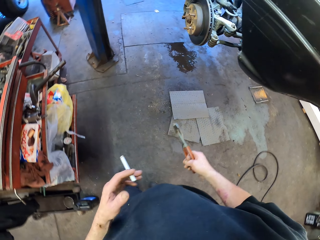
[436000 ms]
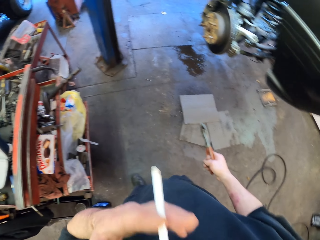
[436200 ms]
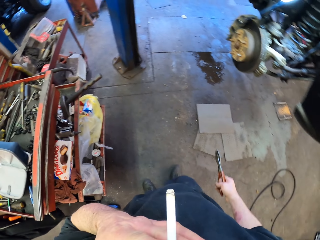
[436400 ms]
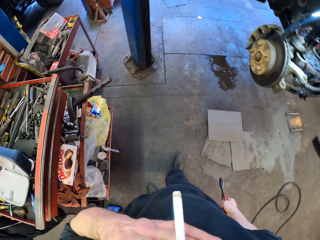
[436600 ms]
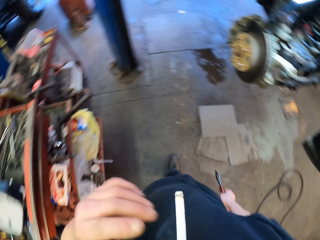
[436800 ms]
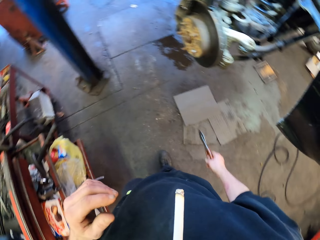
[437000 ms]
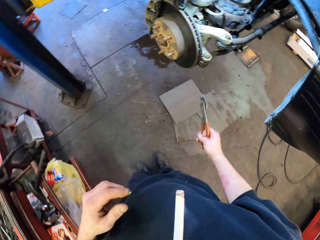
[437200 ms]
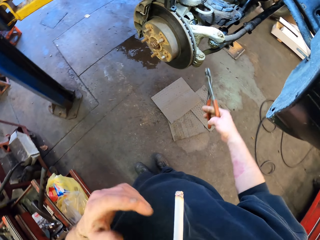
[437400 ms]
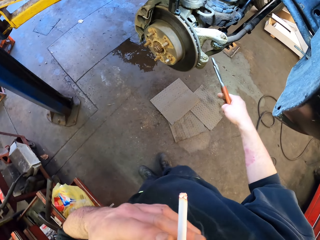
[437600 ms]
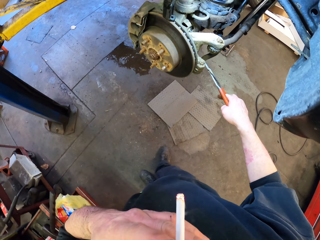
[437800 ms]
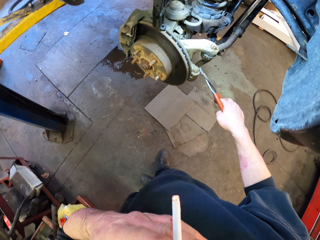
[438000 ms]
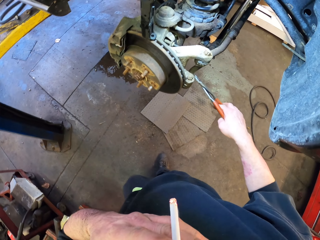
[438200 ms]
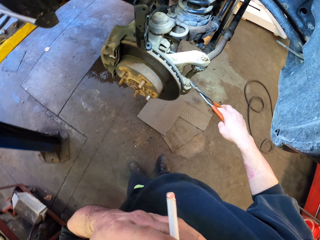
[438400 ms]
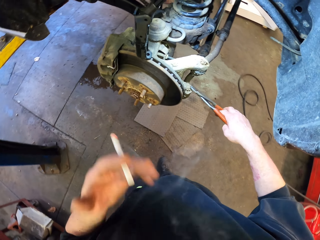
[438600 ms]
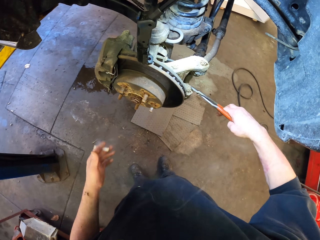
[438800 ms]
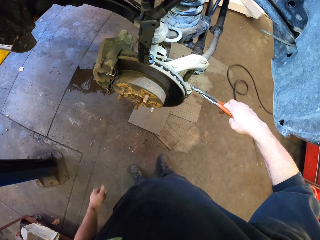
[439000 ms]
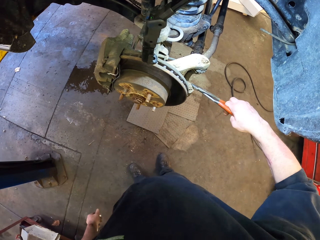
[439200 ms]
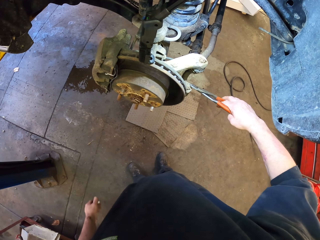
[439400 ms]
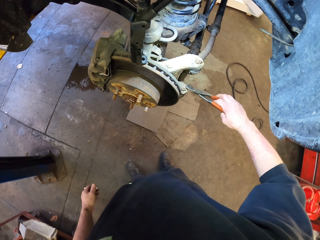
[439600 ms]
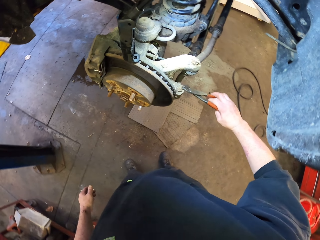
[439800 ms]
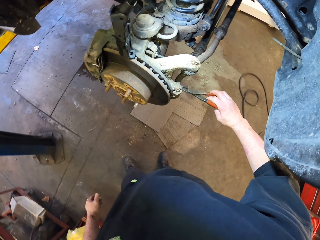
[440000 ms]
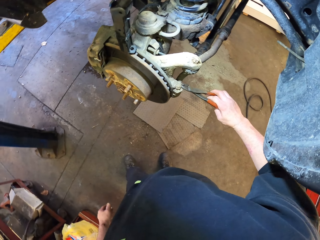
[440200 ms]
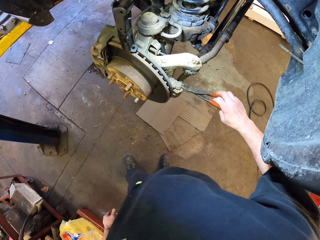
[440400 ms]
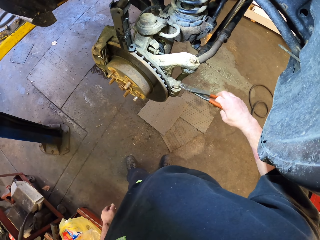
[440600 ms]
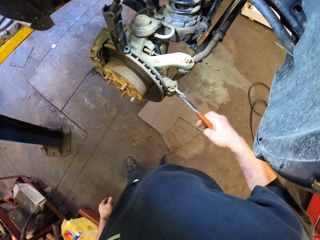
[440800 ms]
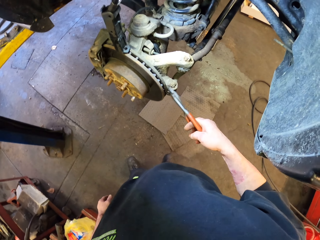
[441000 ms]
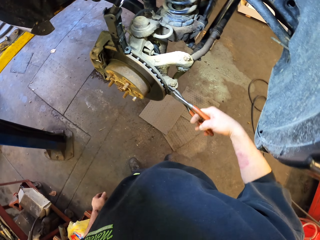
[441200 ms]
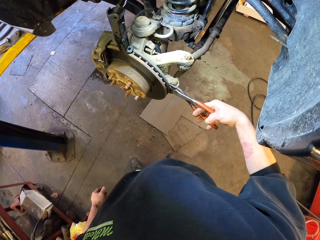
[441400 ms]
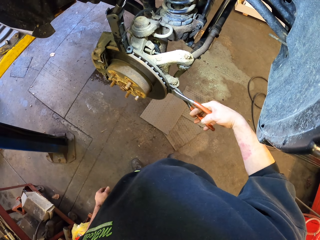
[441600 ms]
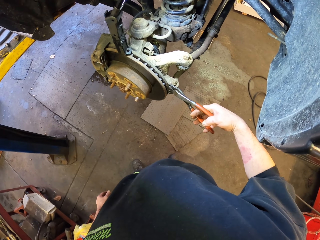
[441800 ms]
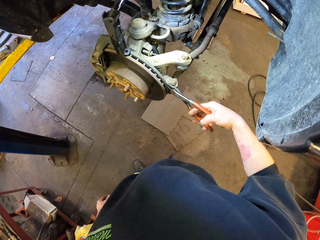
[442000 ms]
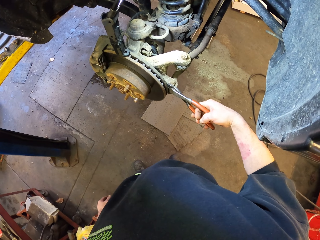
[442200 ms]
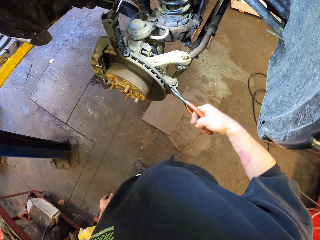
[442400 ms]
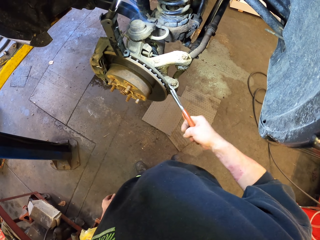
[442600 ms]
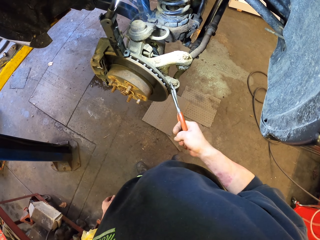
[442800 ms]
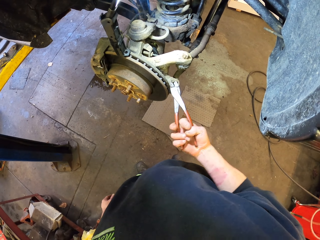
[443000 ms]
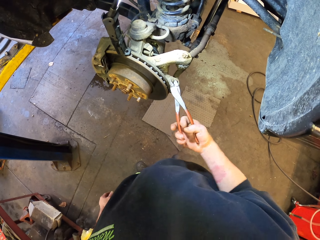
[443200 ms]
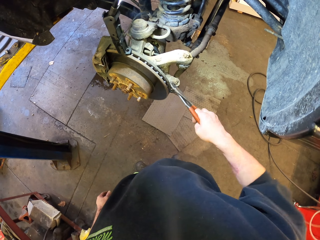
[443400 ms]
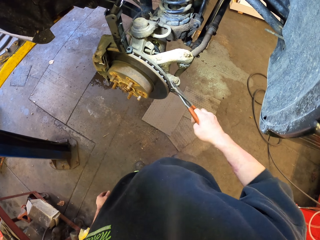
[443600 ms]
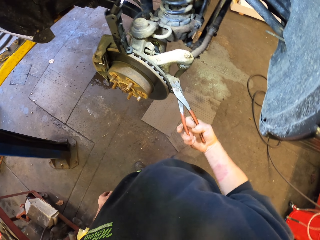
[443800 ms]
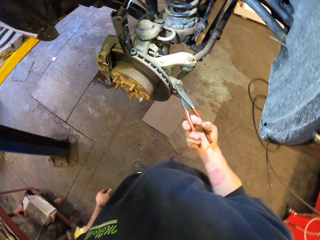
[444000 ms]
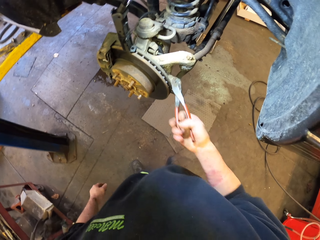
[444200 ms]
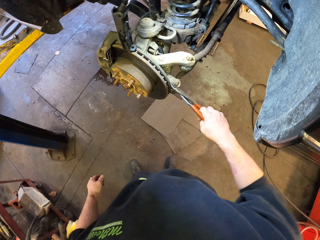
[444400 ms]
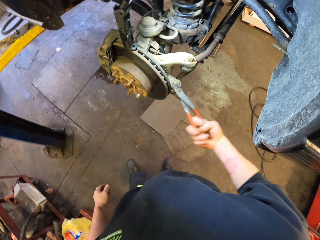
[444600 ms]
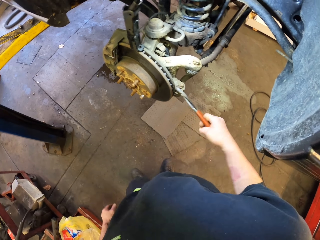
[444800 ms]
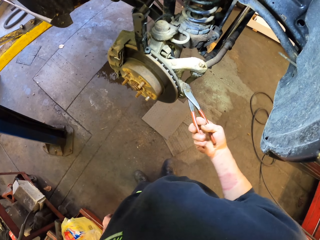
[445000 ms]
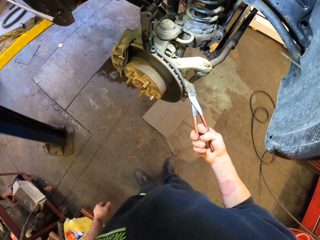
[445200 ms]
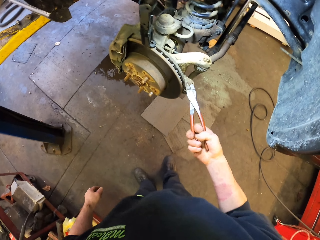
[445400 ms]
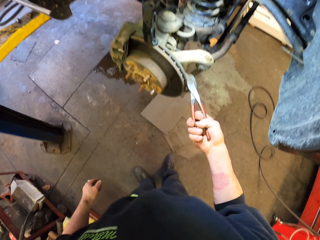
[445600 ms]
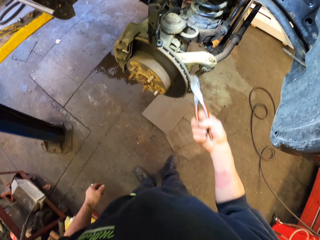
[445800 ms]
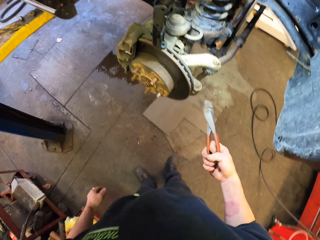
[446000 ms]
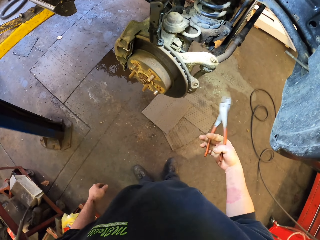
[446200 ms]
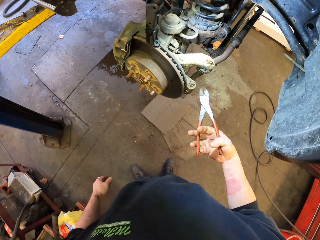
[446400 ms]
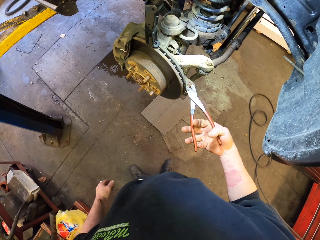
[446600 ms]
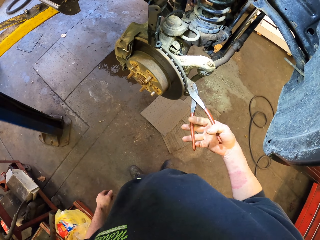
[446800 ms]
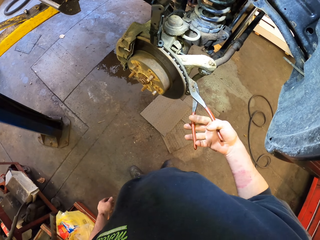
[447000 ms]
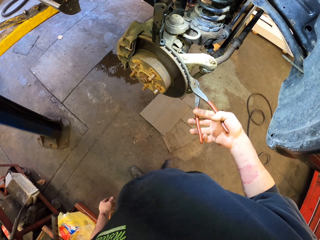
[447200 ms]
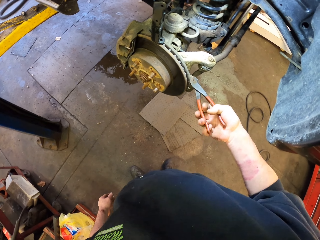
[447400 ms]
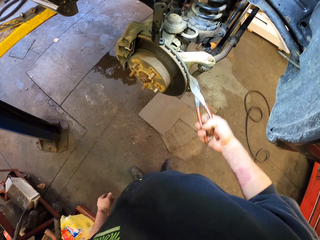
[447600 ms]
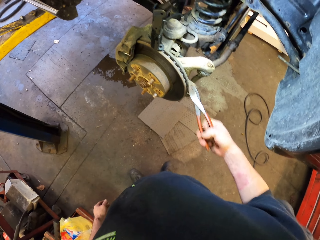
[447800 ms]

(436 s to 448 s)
The camera wearer holds the pliers. They smoke the cigar. They use the pliers. They adjust something.

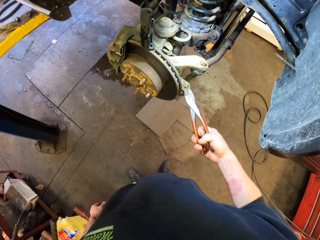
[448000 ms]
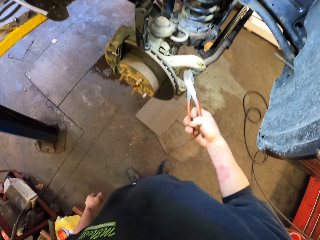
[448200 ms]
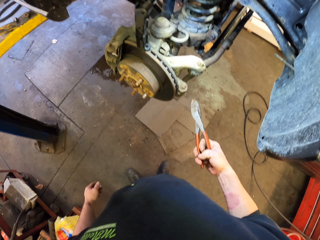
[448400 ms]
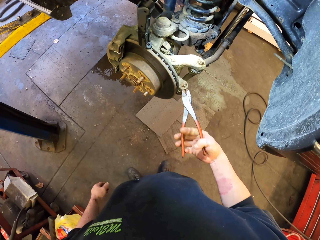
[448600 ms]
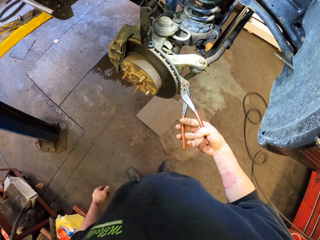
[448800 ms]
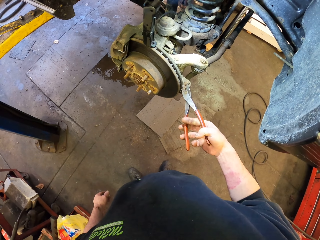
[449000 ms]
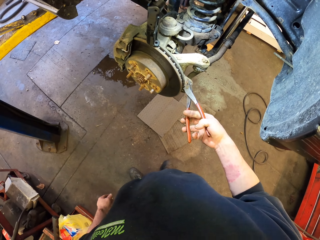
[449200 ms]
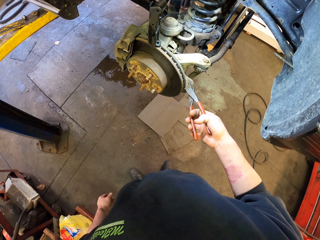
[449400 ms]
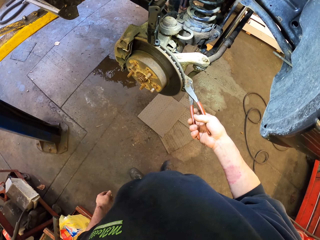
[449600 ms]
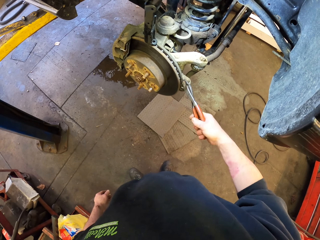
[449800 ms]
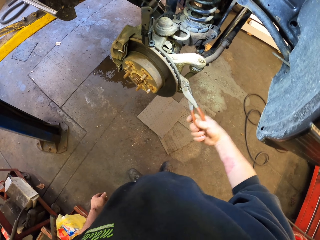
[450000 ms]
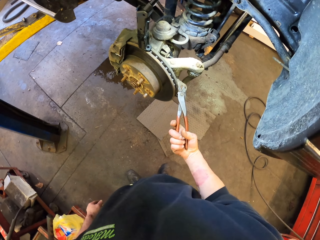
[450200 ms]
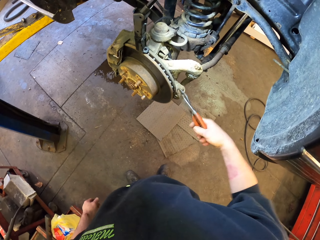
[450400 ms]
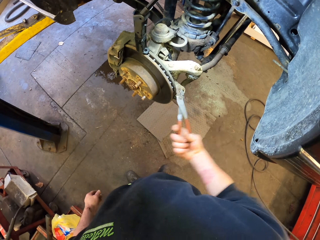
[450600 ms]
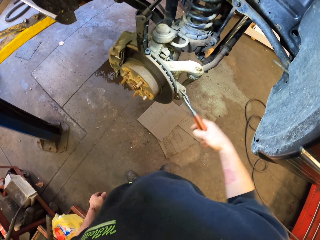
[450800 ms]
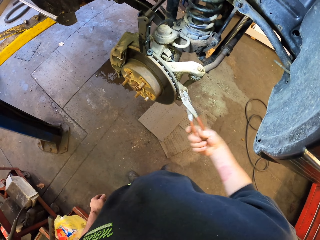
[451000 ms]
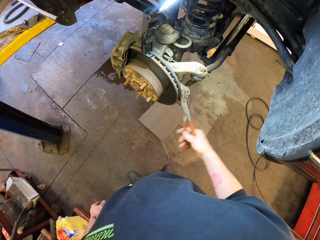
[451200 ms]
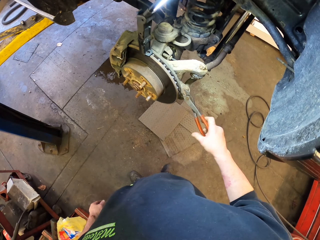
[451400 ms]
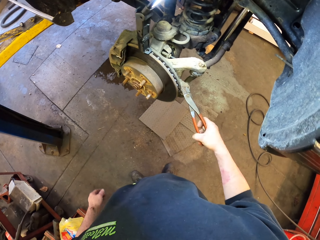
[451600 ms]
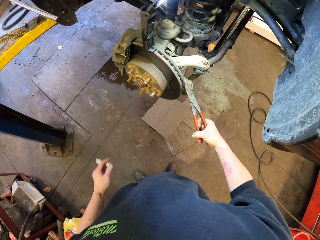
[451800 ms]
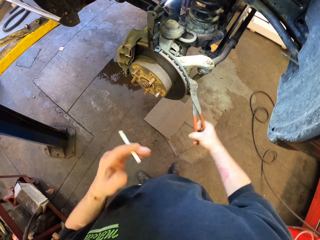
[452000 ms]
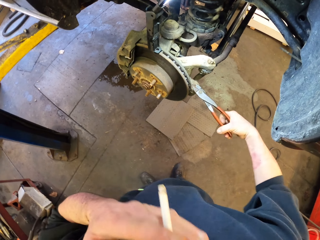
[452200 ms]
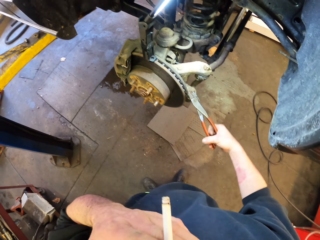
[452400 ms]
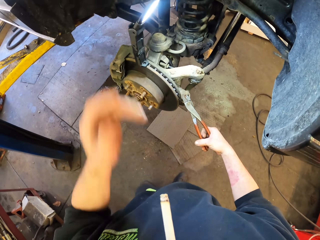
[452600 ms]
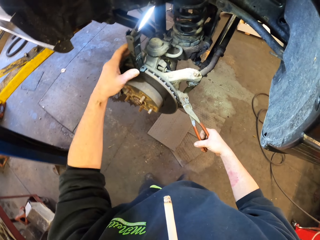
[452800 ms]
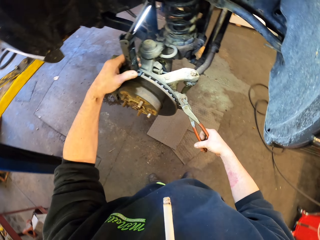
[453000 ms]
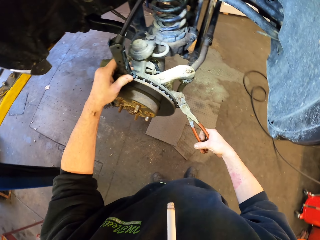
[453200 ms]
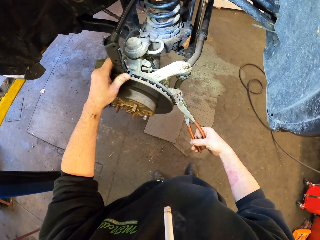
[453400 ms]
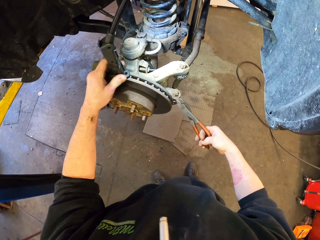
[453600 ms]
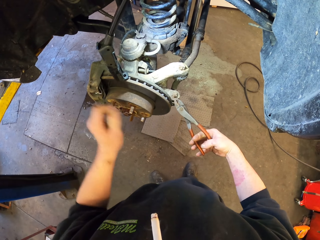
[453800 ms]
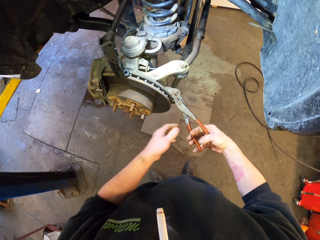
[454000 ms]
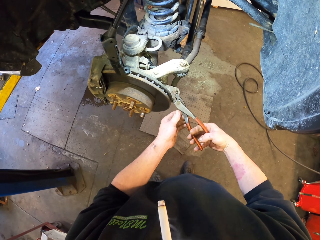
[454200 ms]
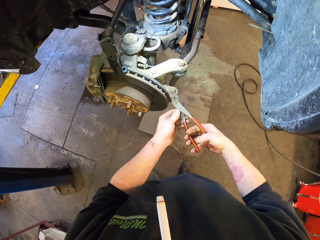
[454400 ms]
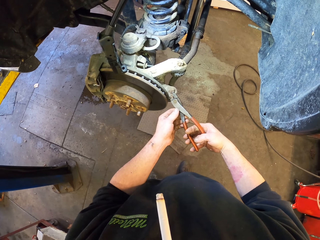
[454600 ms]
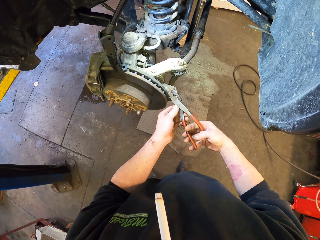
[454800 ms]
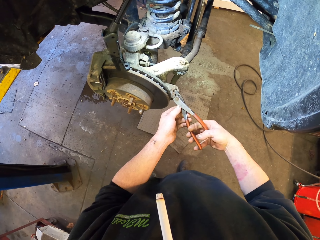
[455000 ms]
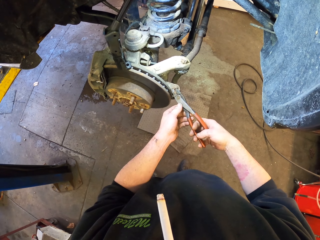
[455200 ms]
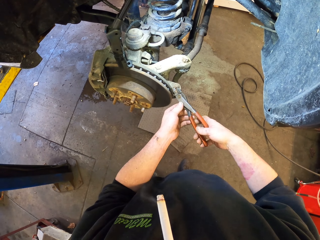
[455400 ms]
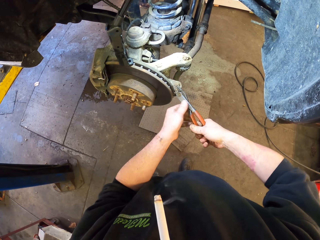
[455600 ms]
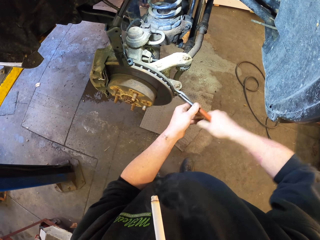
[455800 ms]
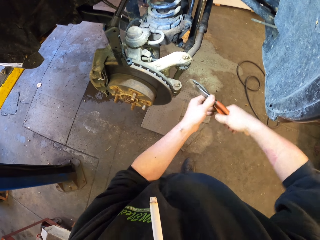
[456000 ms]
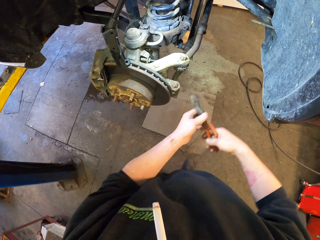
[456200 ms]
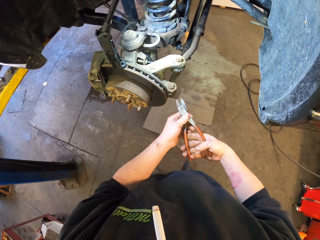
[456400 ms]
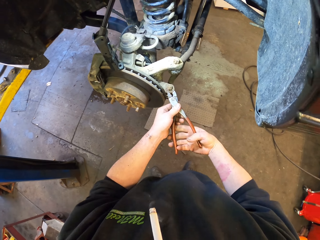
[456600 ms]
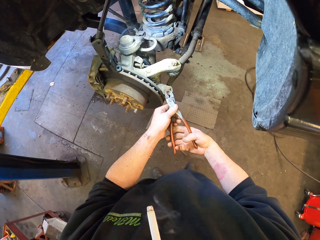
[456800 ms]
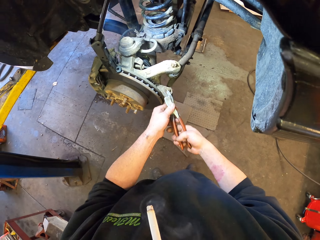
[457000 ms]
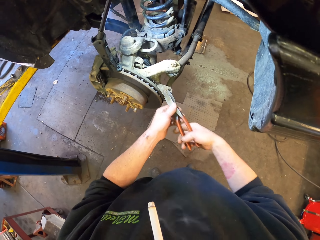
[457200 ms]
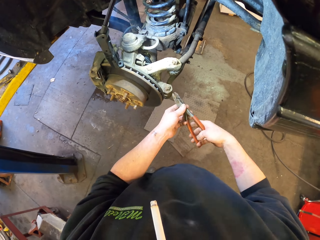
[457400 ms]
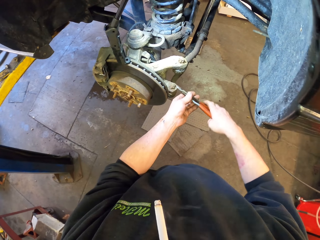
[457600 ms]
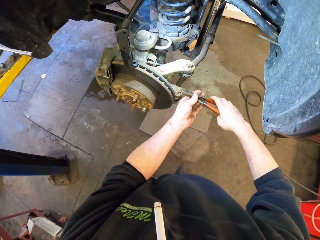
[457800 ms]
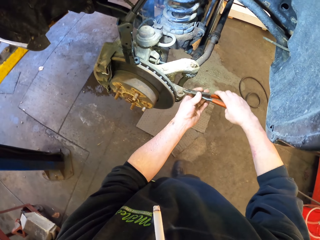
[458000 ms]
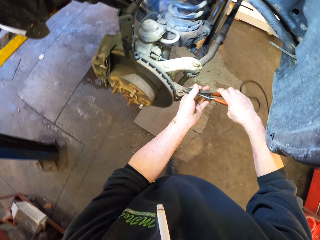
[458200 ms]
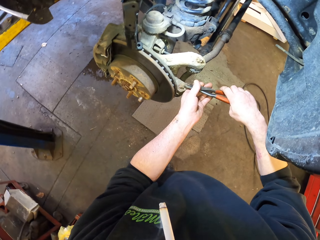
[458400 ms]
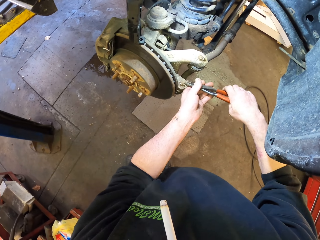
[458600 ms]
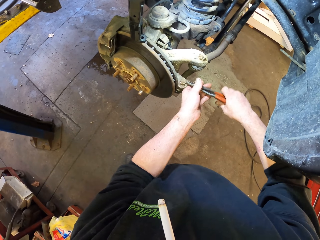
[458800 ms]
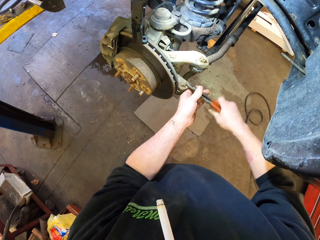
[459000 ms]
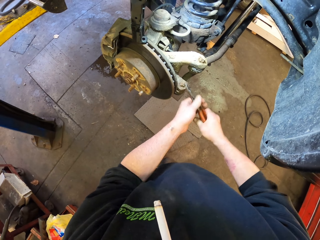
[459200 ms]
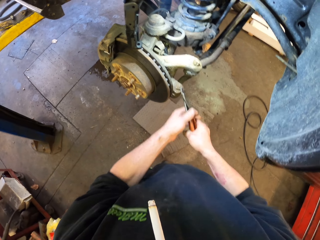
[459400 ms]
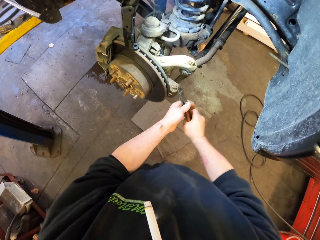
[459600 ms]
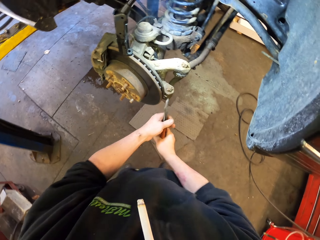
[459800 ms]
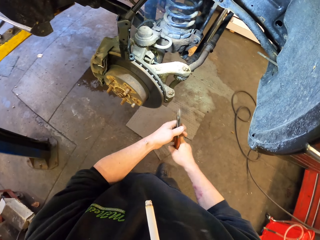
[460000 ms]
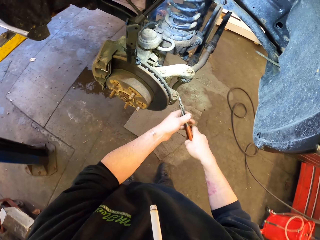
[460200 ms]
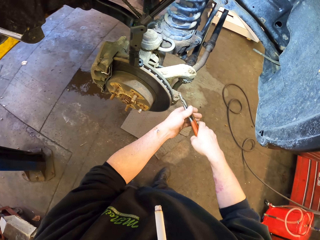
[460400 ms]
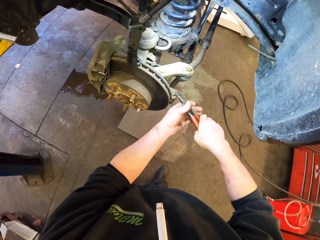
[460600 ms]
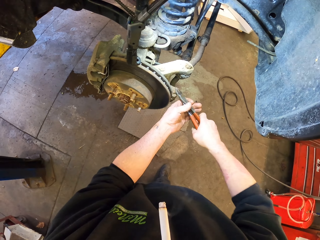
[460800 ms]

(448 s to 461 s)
The camera wearer adjusts the flashlight. They adjust something.
